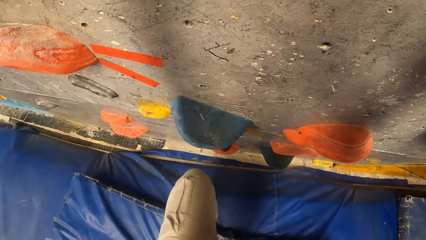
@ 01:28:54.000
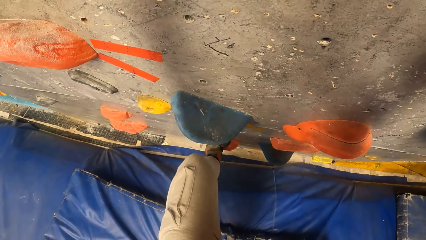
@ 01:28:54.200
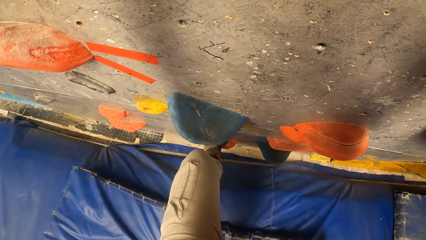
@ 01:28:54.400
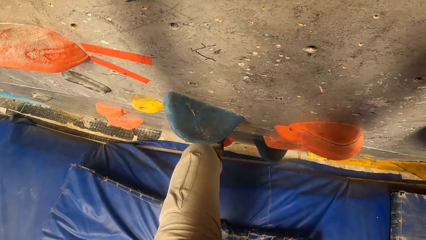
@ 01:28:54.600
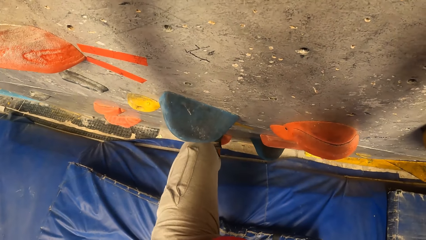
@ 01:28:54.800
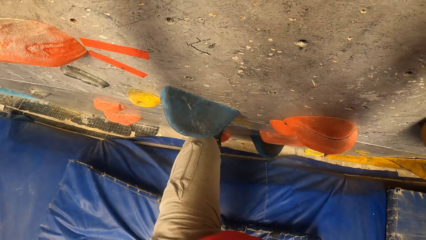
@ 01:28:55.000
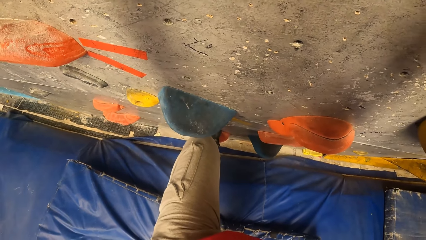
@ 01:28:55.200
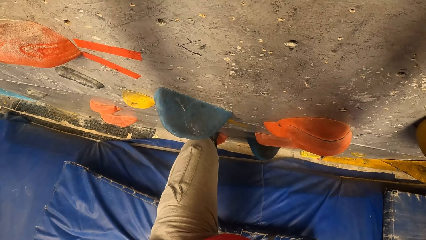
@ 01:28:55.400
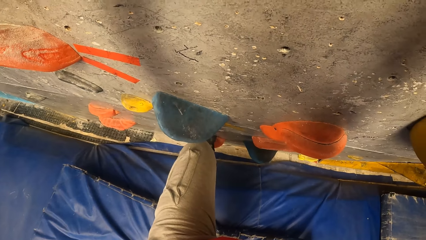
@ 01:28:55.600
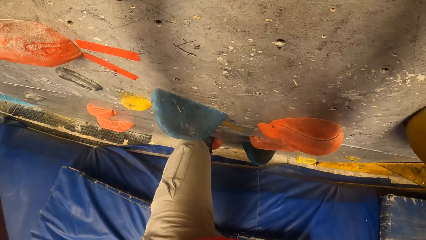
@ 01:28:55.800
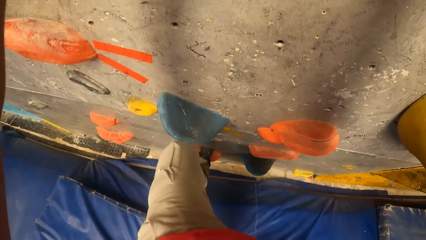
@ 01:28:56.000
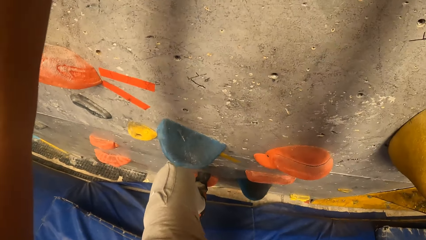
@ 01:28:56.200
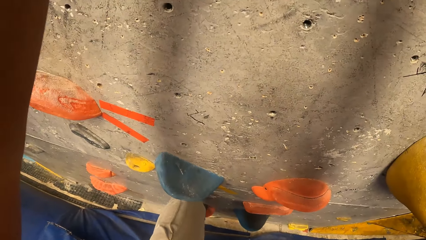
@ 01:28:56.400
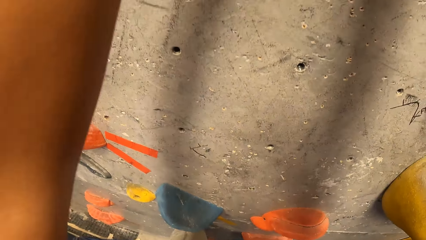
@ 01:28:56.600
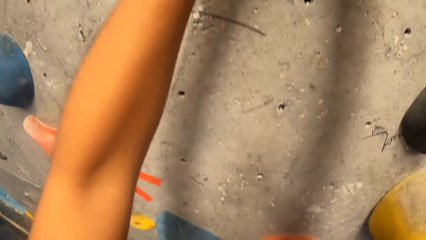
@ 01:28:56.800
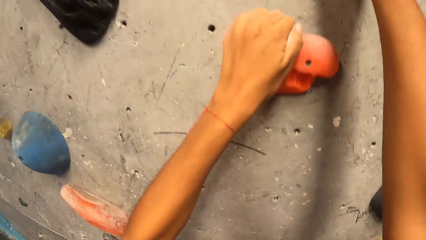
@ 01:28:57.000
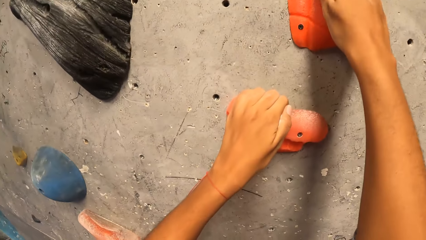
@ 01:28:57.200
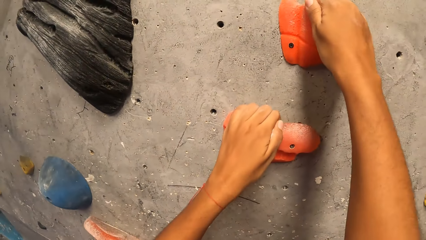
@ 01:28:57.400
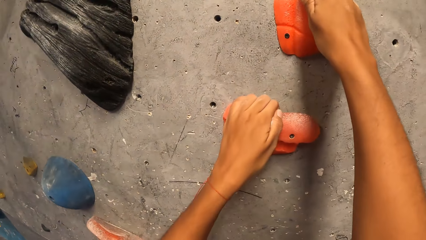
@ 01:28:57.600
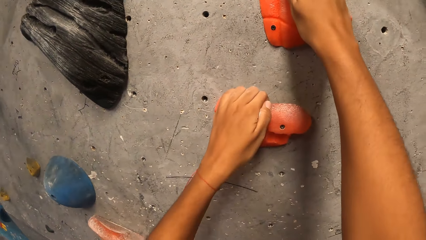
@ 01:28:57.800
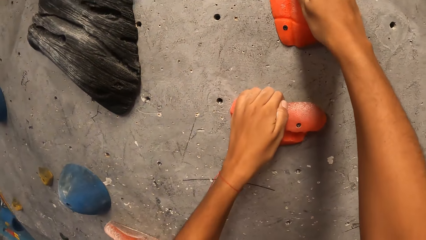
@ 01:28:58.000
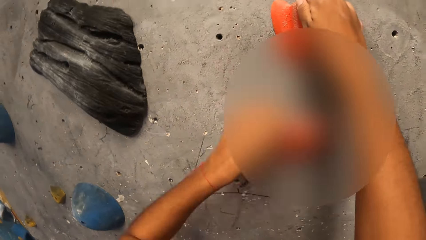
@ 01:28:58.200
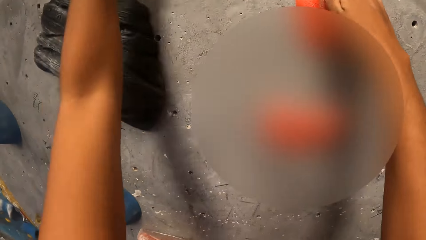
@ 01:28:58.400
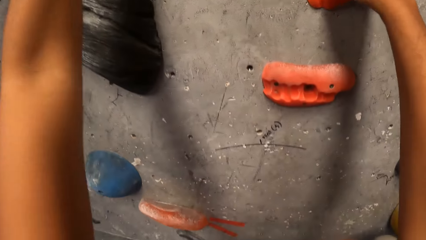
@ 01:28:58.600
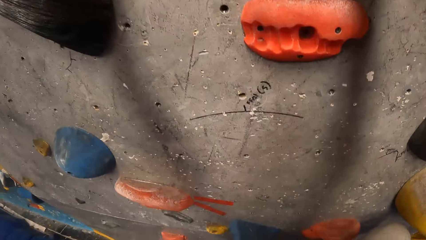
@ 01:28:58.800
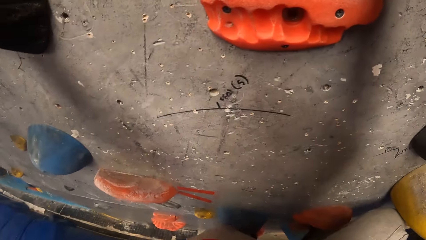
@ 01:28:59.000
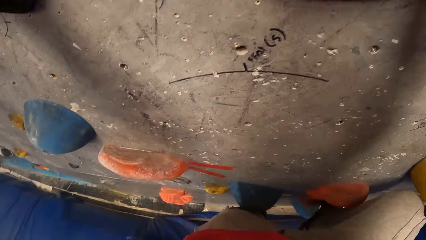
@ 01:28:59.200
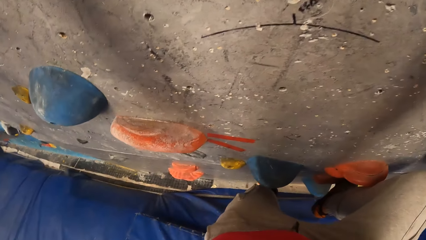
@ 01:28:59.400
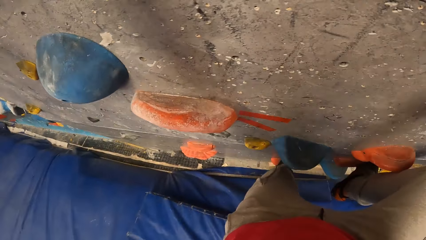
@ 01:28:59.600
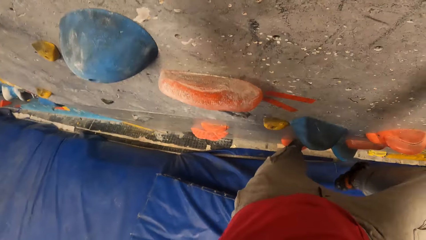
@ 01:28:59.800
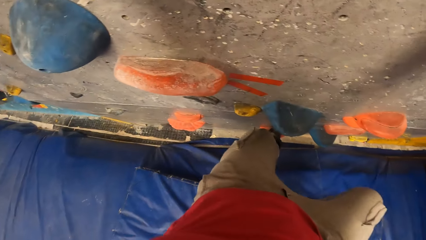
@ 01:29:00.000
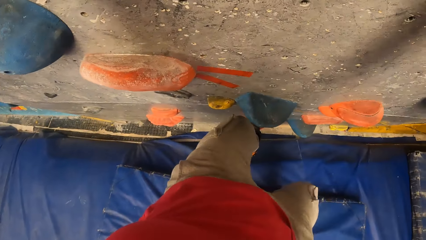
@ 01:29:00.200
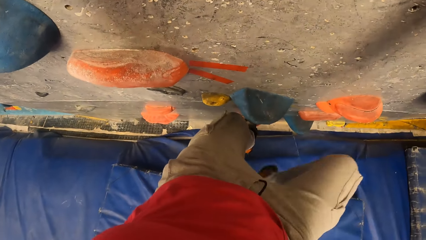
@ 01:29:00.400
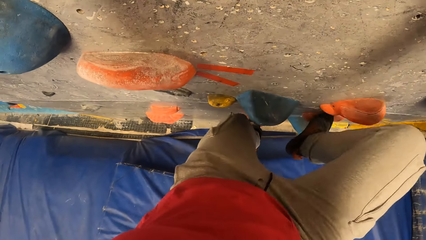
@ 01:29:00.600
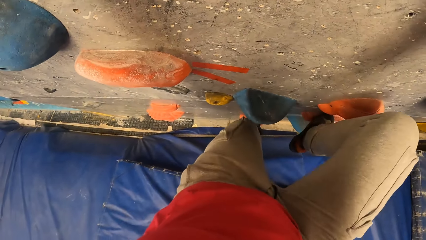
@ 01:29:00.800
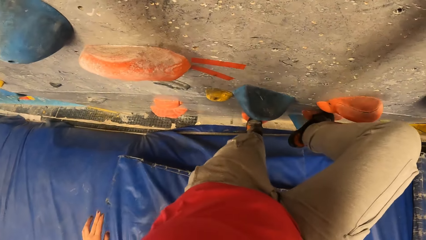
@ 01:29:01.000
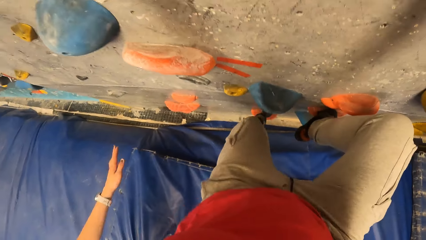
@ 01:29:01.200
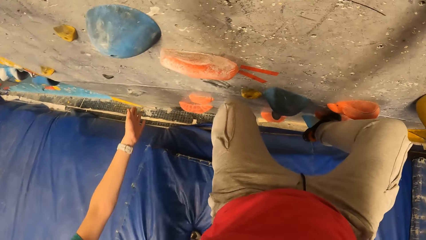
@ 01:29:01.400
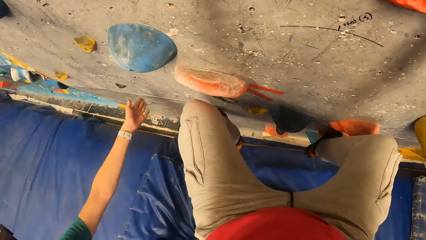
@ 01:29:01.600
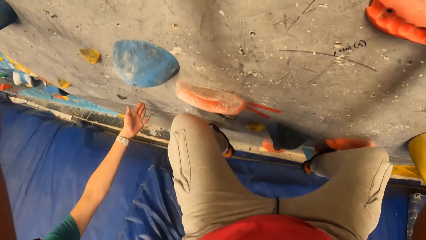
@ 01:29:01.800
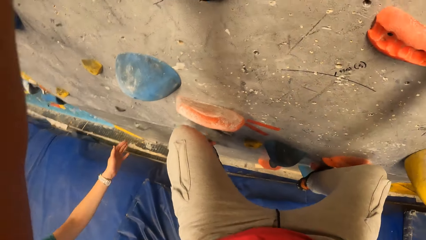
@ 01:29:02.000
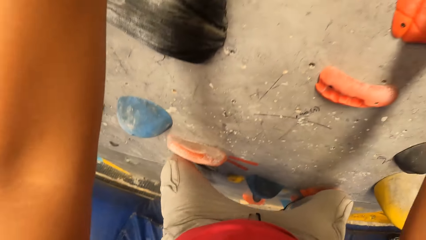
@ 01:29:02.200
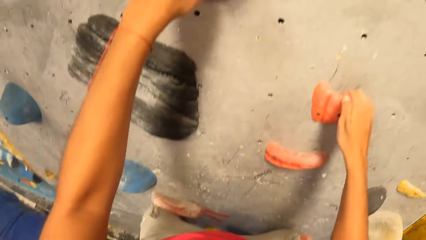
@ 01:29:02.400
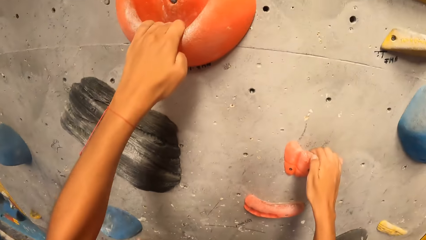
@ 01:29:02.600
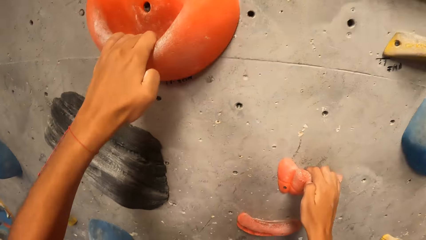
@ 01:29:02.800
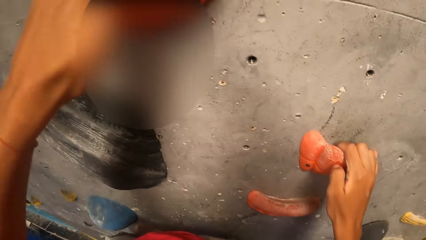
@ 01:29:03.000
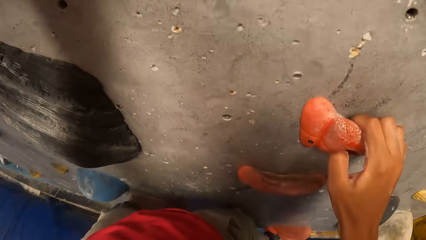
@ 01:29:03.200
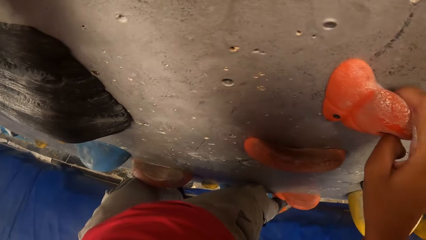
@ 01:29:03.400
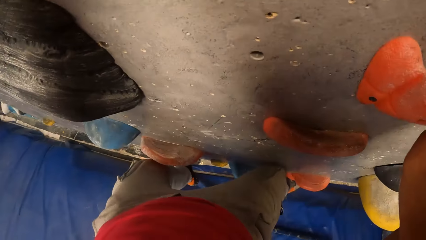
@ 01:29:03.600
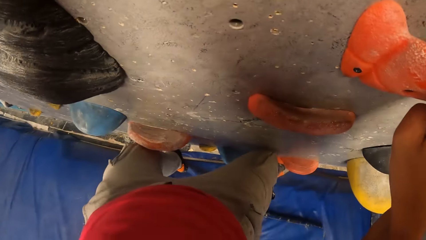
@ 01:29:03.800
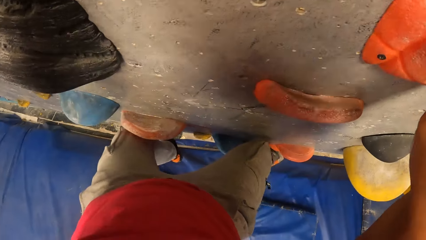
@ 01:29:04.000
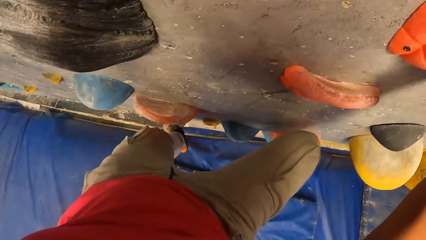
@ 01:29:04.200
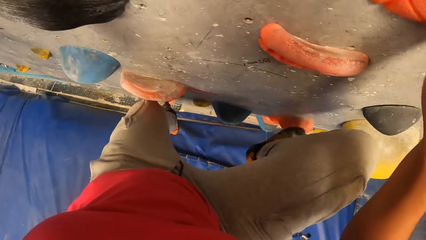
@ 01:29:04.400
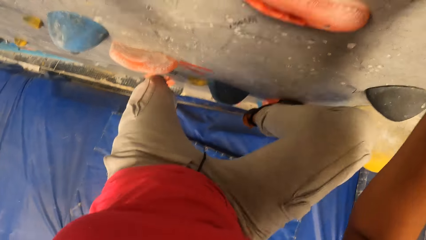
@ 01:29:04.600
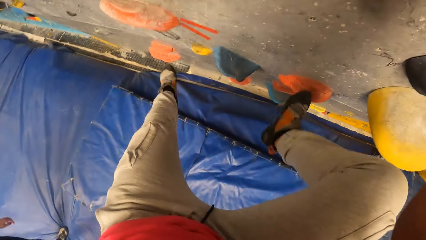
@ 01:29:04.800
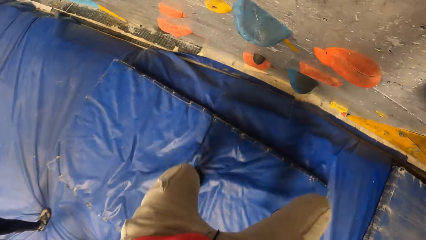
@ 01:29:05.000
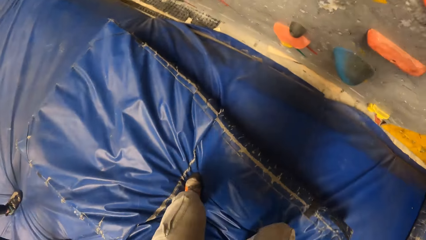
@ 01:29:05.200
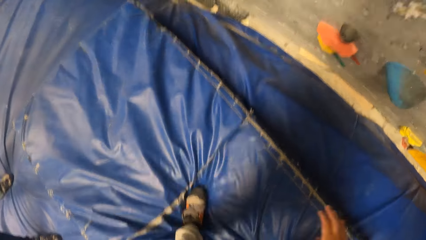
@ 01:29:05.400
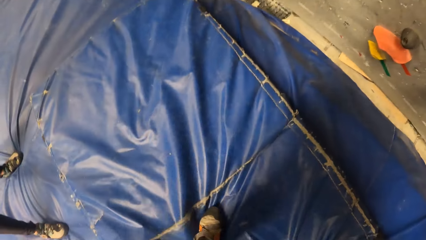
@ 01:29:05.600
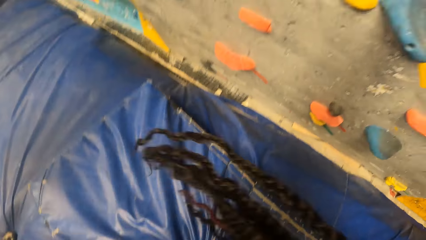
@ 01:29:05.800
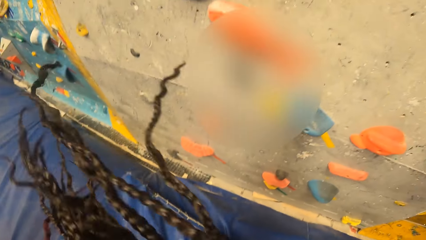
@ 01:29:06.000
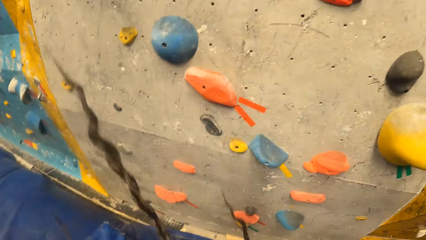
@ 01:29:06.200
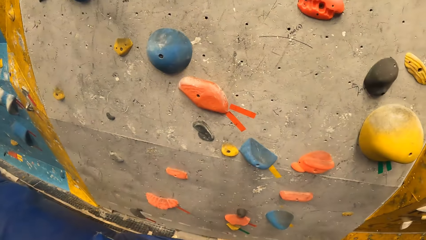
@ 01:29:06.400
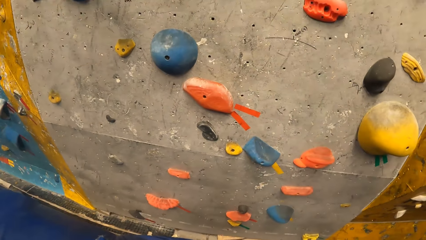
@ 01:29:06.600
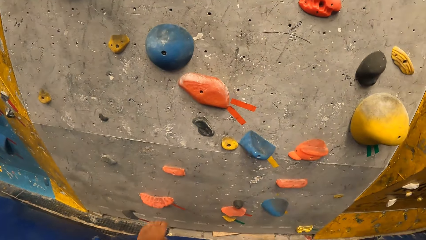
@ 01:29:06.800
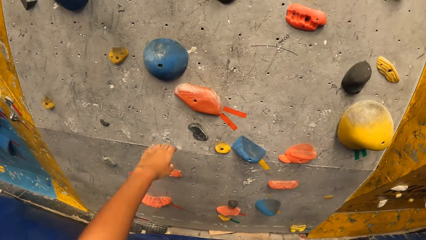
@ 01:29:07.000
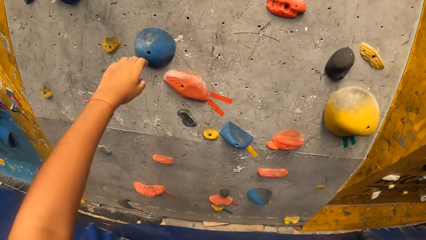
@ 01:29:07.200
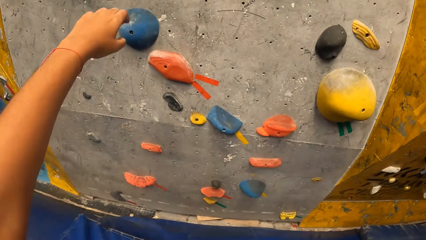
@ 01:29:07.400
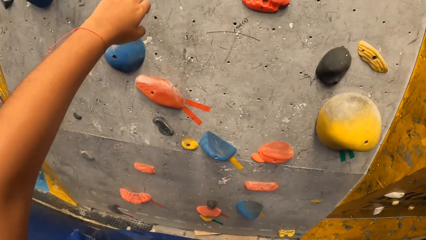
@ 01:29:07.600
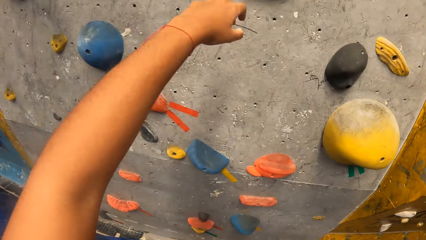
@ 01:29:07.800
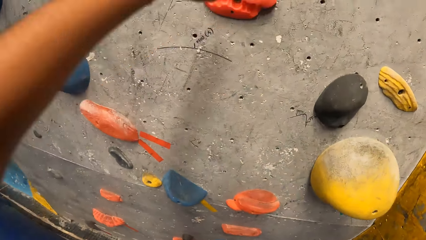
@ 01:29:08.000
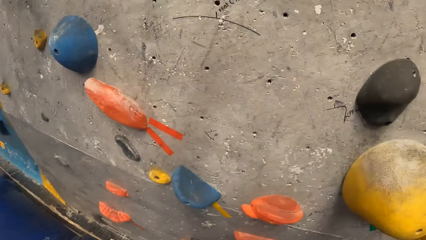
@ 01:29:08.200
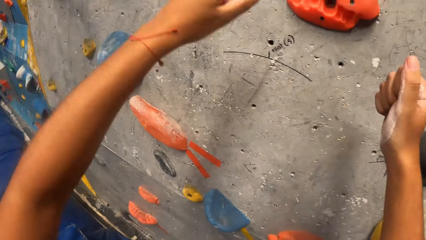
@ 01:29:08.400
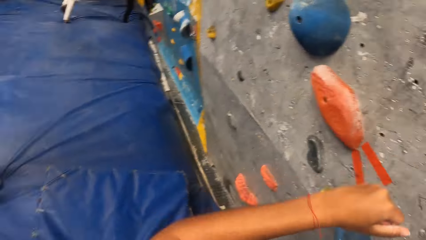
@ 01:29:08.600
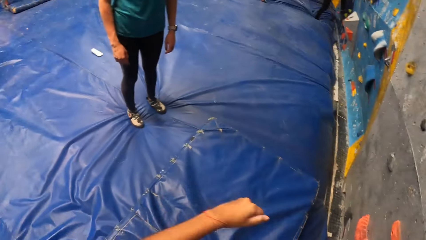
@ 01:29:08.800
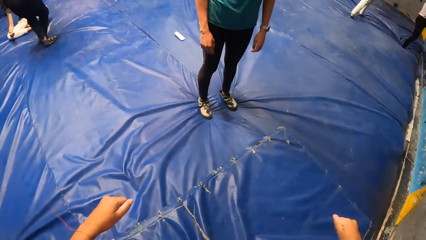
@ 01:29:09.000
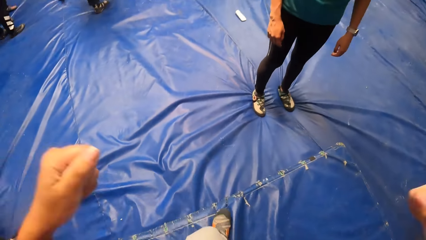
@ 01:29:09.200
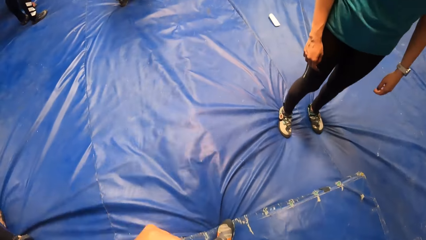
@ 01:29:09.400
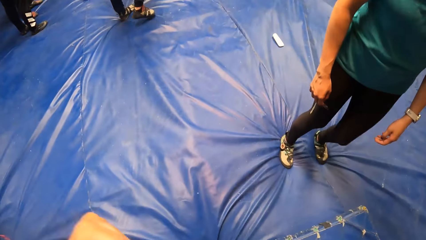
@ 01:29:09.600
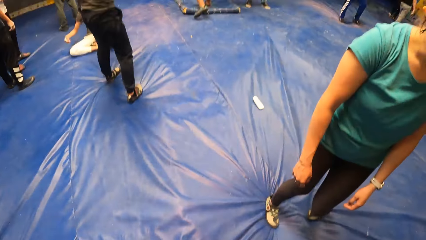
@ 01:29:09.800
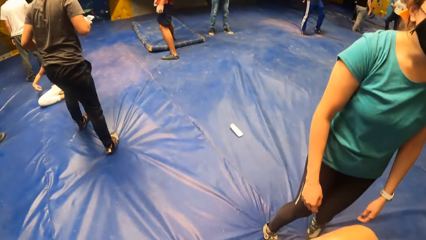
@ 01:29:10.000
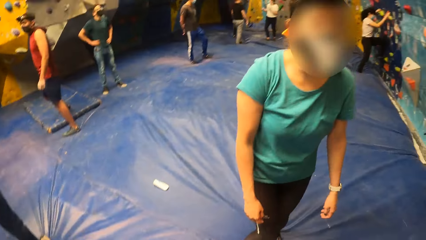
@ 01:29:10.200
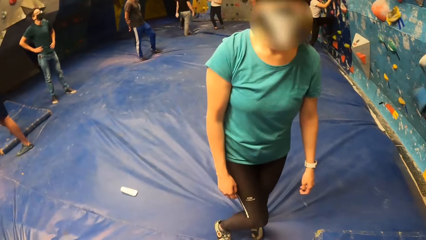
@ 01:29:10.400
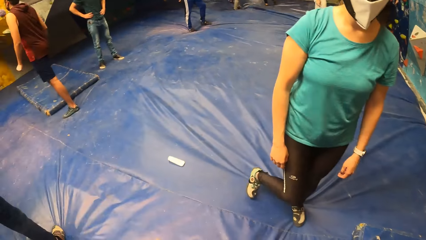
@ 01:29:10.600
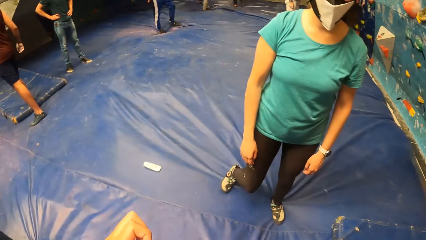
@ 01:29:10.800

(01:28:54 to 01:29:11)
The camera wearer holds the wall climbing handles. She climbs up the wall. She climbs the wall. She jumps down the wall to the trampoline. She moves her left hand towards the wall. She turns around.
